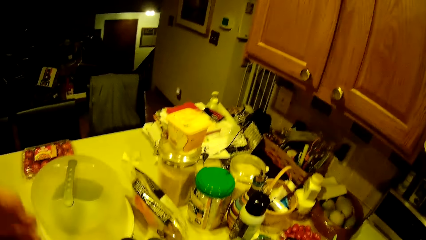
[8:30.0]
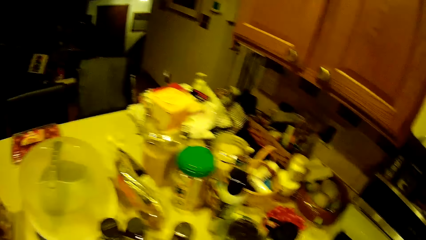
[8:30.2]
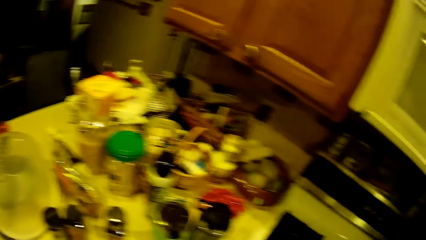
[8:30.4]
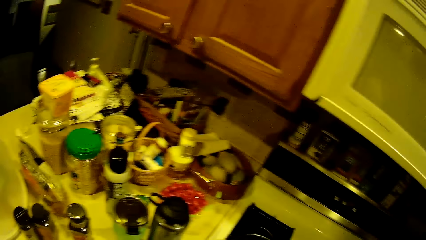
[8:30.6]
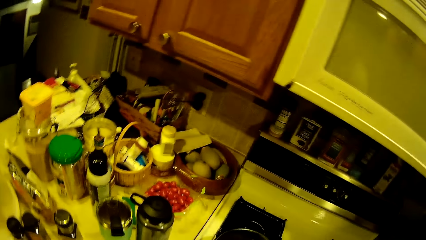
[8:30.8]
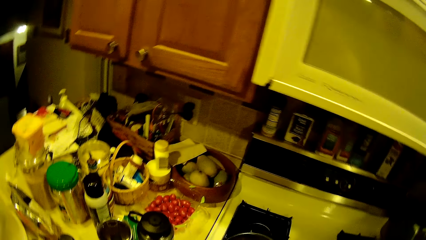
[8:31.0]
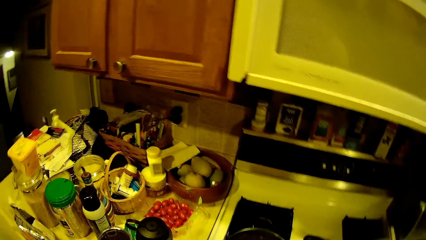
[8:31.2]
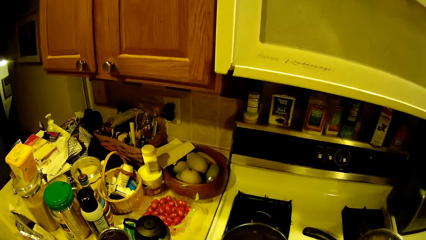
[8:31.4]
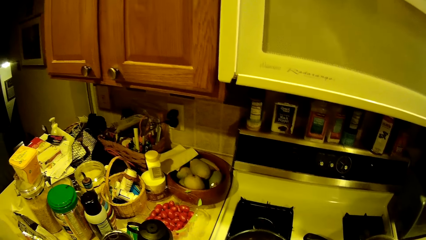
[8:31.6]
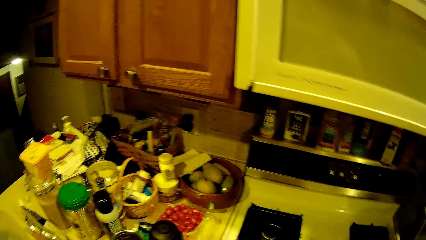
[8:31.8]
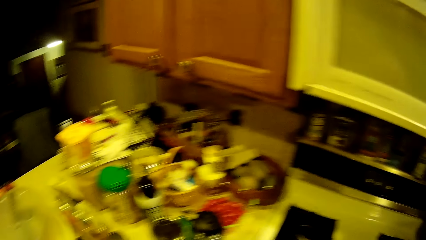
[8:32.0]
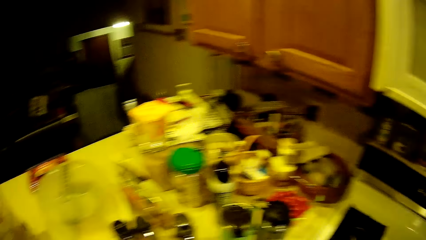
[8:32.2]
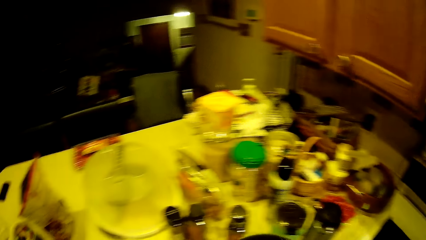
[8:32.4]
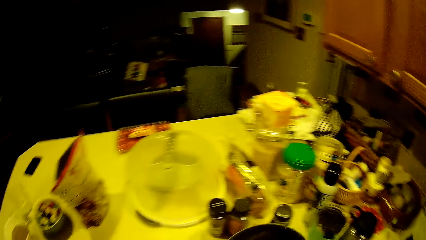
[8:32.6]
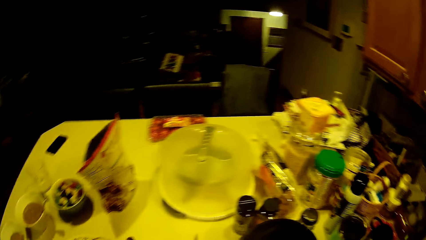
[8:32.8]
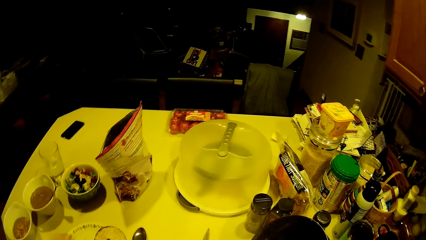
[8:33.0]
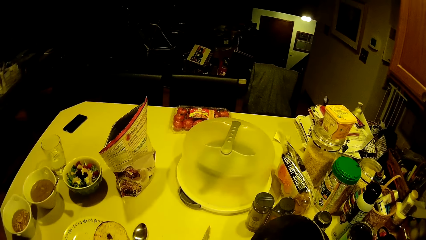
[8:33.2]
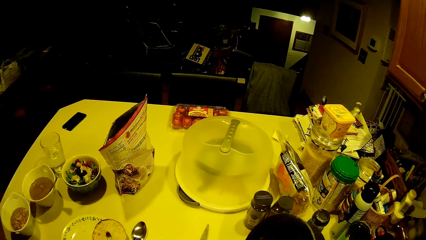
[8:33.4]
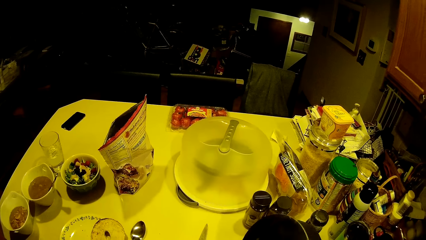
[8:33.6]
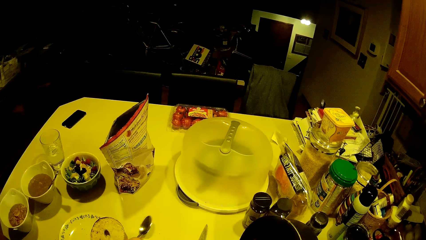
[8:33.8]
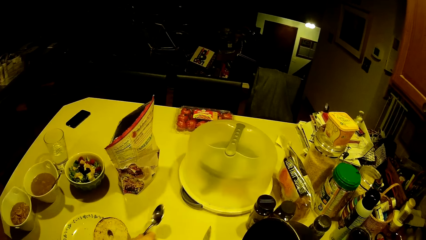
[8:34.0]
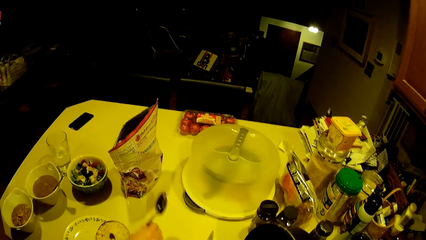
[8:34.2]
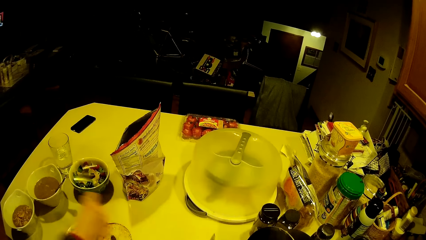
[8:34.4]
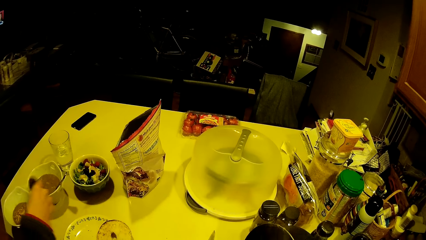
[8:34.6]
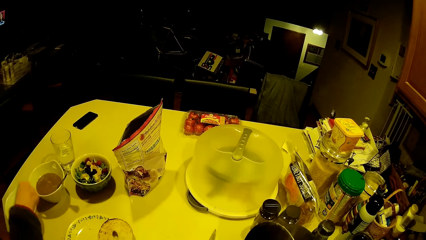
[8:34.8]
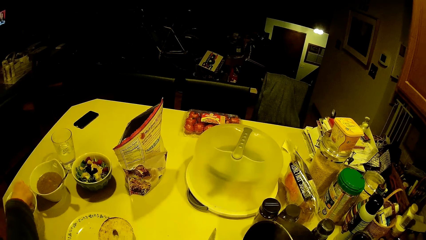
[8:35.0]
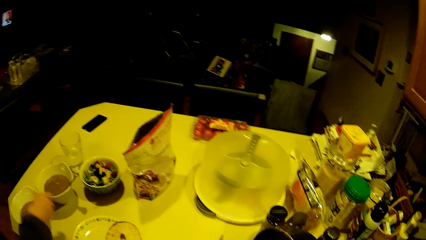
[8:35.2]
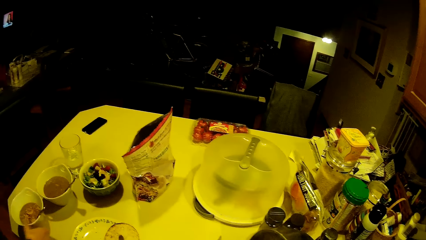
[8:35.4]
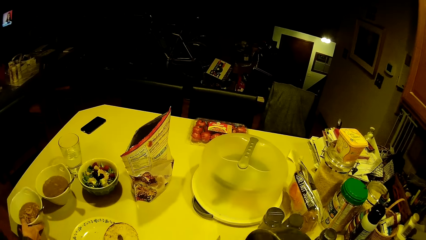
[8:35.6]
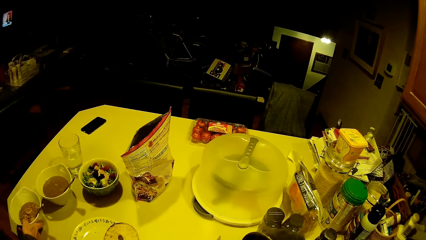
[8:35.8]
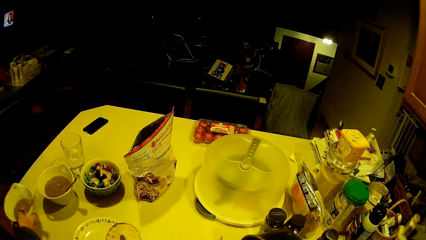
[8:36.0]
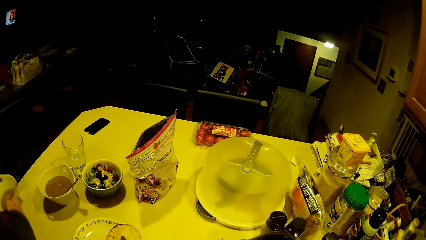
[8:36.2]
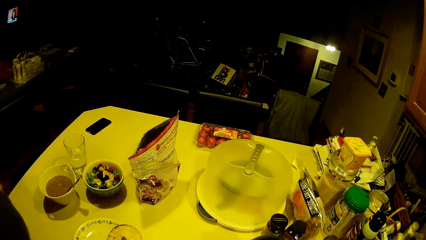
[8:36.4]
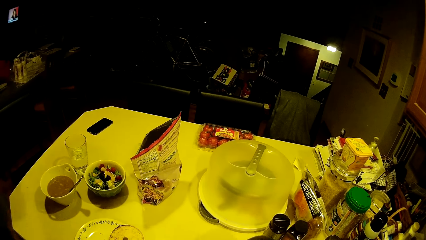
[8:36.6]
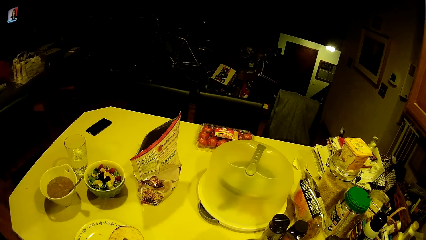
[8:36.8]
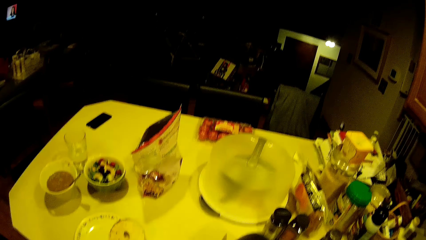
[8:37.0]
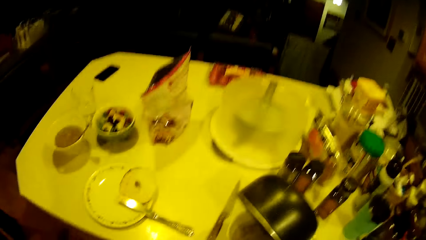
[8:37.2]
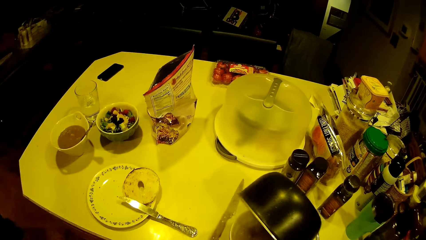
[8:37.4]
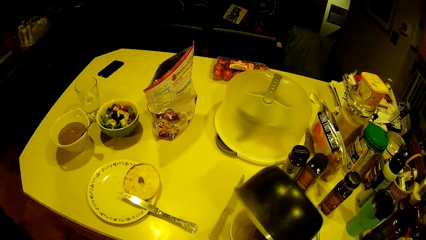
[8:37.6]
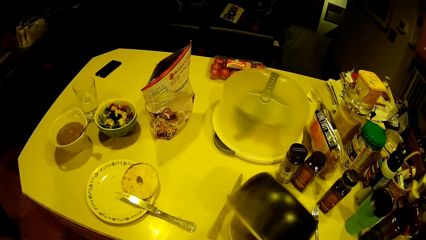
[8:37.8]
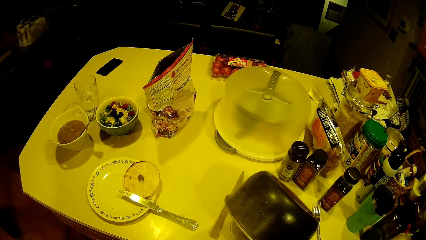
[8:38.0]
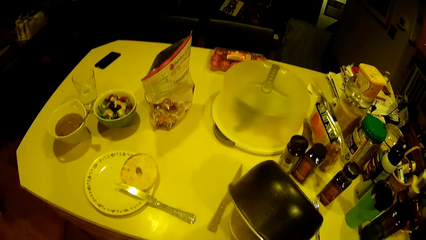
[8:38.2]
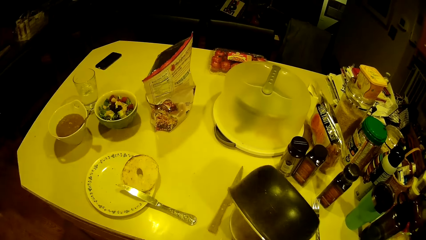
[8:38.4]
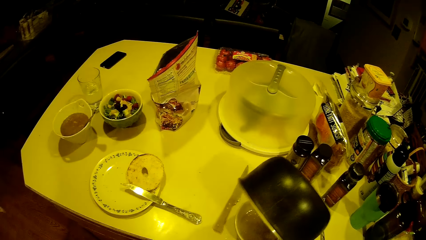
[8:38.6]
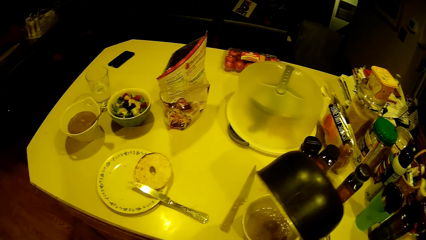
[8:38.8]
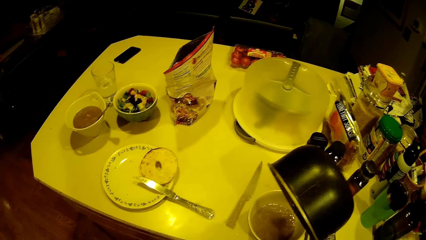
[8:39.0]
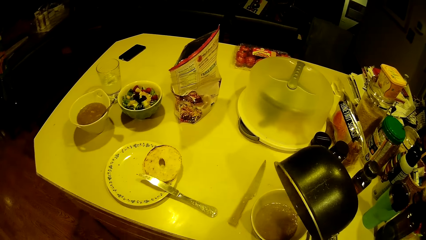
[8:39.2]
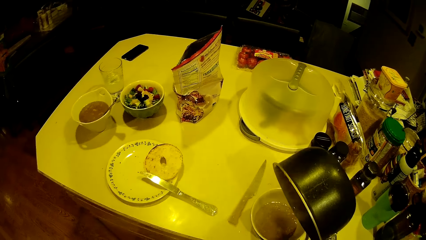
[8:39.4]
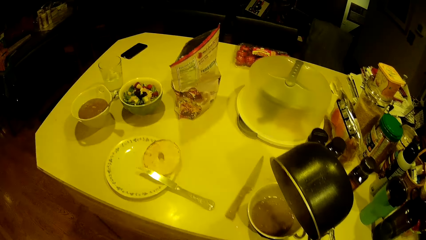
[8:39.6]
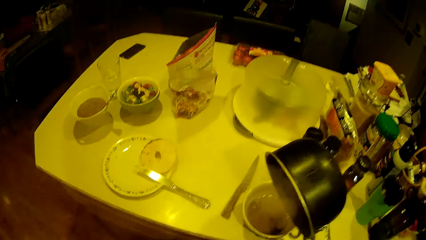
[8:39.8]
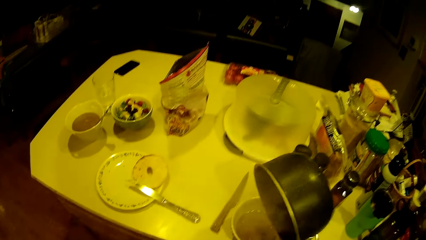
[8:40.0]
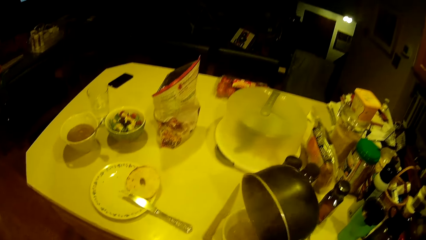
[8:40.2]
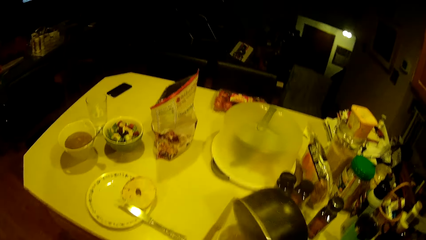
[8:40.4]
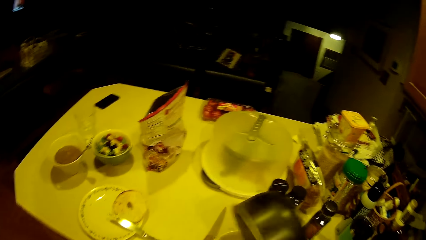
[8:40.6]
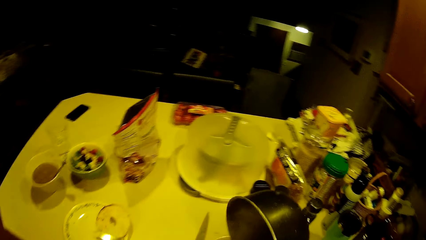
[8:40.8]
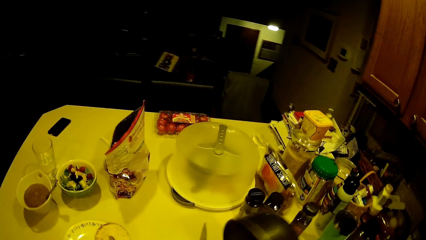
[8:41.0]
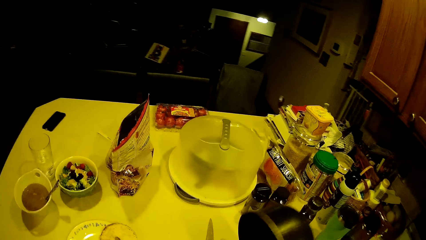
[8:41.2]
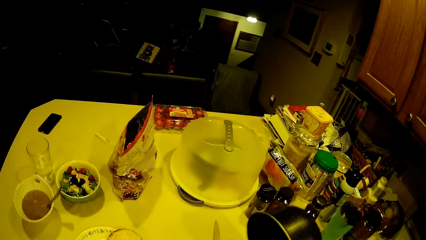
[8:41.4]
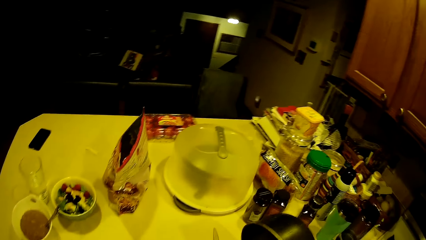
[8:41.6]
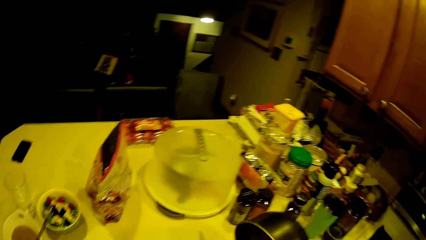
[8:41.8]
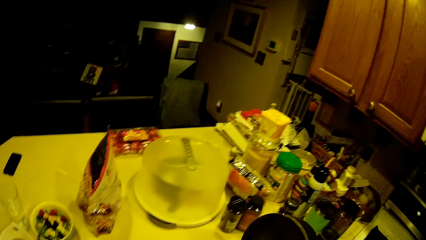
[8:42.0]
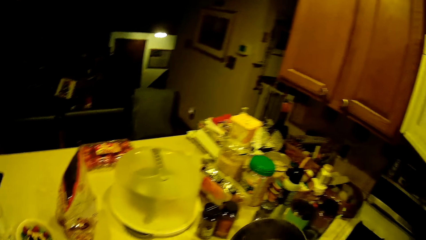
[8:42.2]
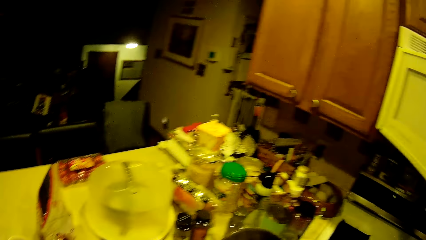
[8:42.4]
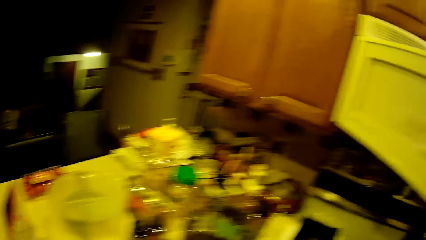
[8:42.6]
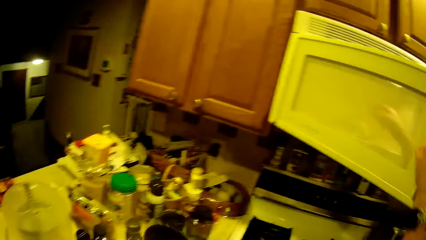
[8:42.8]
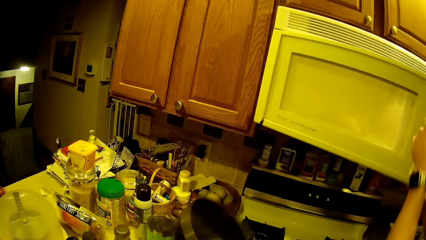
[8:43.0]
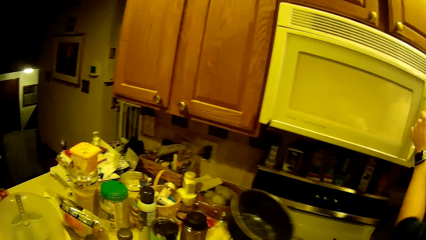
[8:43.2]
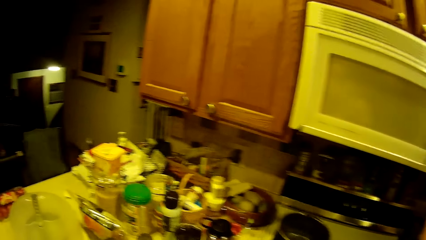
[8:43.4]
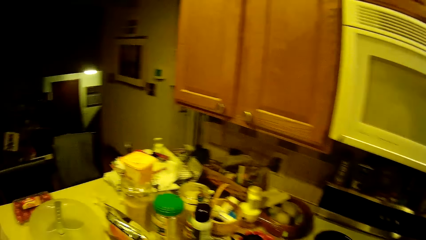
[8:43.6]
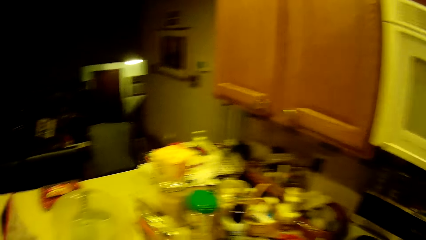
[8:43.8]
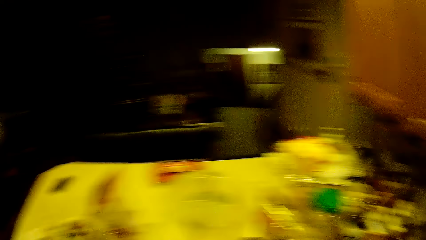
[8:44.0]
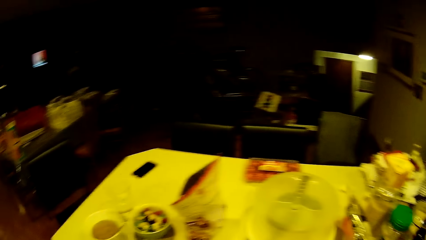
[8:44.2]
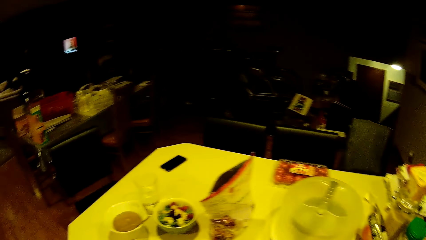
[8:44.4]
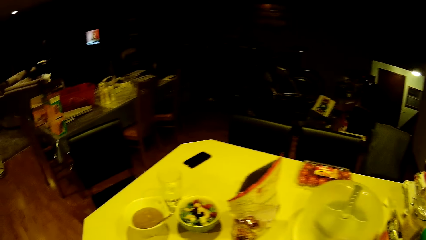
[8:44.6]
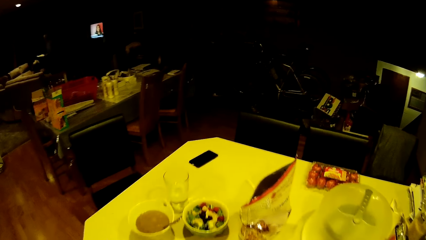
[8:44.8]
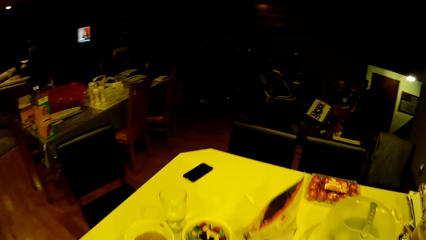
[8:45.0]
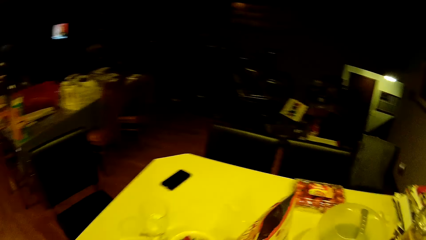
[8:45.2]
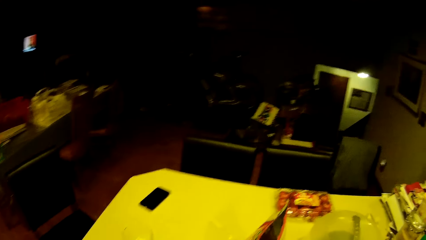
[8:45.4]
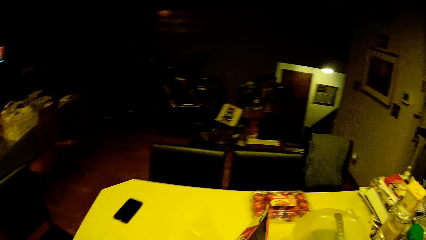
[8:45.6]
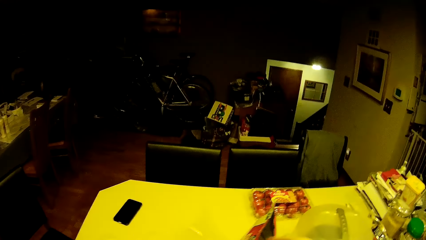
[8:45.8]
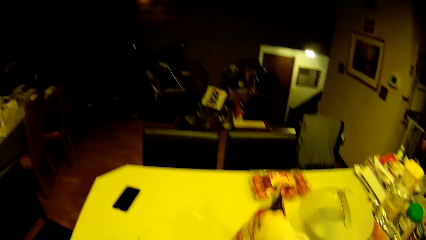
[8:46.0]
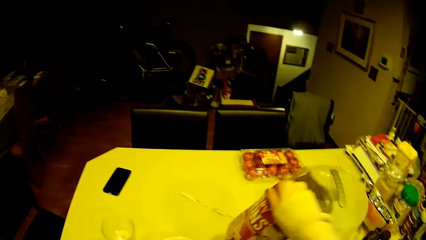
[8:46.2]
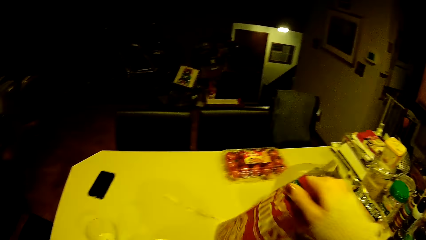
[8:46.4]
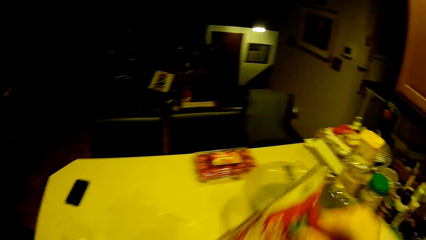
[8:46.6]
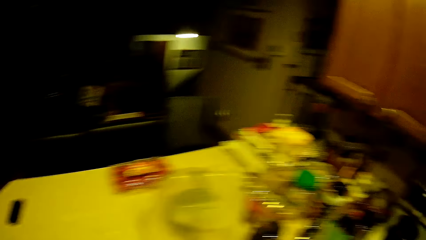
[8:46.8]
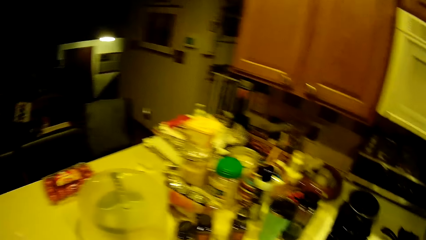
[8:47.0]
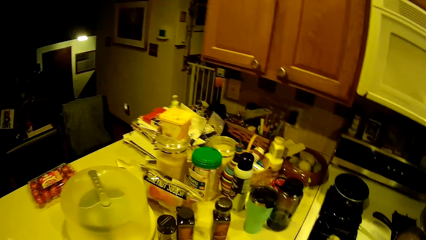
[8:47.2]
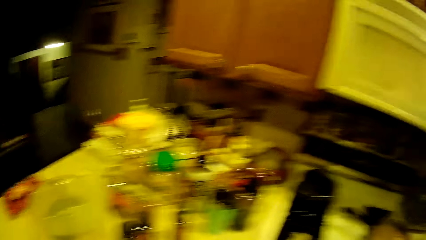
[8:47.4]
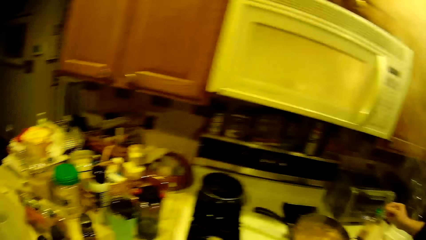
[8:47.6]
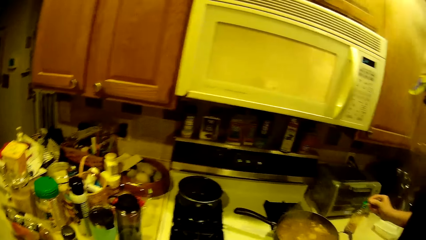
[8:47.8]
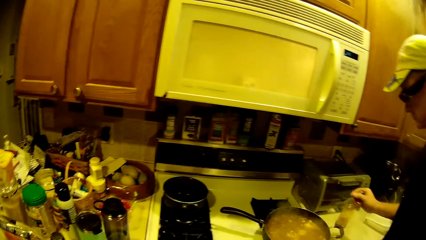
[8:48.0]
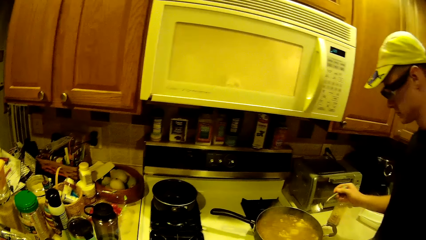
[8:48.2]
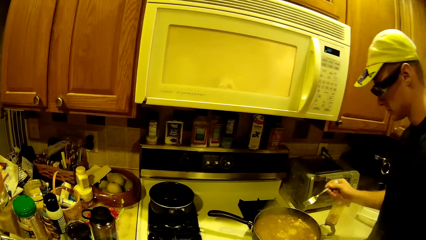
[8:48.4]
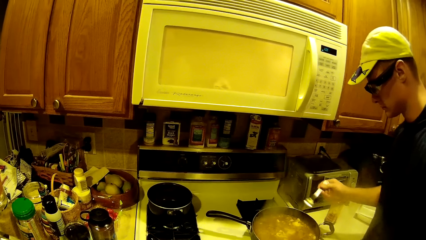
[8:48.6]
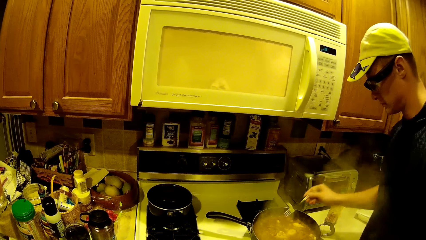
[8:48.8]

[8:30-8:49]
The woman picks a spoon from the kitchen counter with her left hand, puts the spoon inside the bowl on the kitchen counter, stirs the food in the bowl, picks the bowl from the kitchen counter with her right hand, and walks away. The camera wearer turns the content of the second saucepan or cooking pot into the bowl on the kitchen counter with her right hand. She puts the cooking pot on the electric cooker. She turns around. She picks the bag of onions from the kitchen counter with her right hand.
